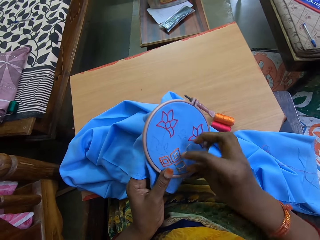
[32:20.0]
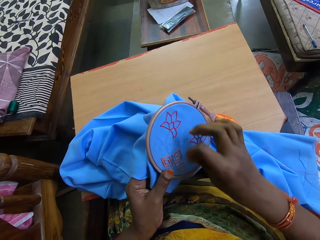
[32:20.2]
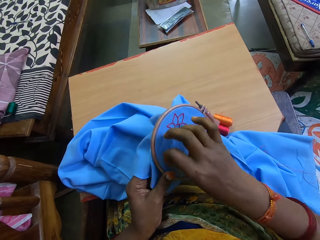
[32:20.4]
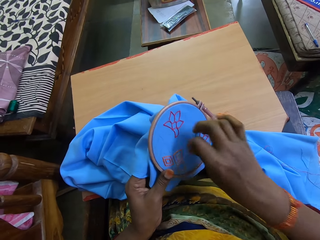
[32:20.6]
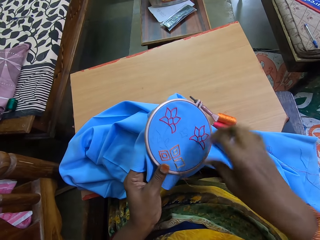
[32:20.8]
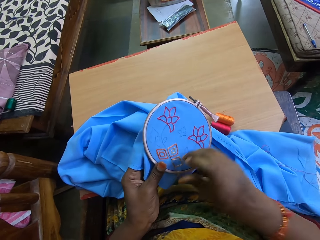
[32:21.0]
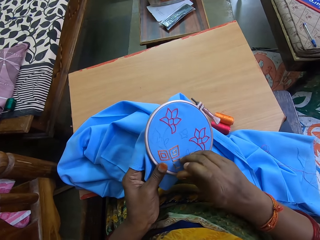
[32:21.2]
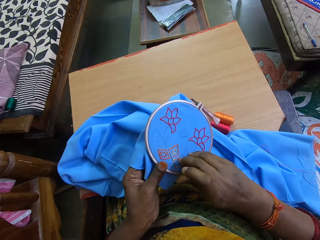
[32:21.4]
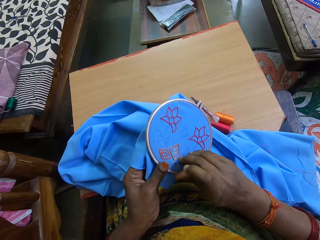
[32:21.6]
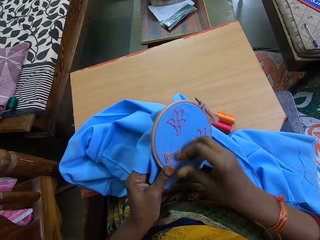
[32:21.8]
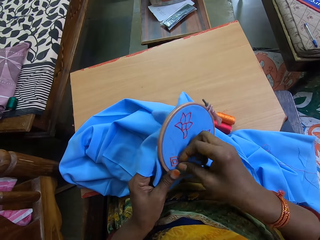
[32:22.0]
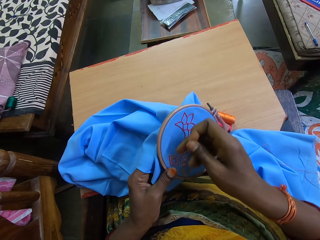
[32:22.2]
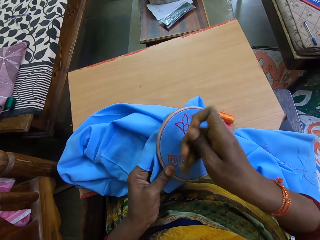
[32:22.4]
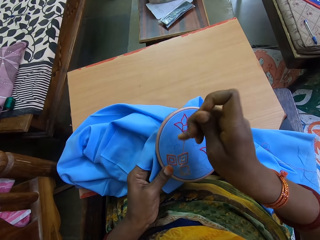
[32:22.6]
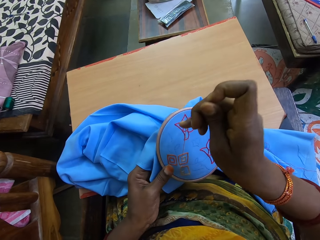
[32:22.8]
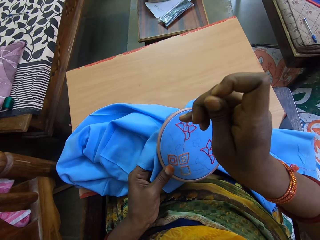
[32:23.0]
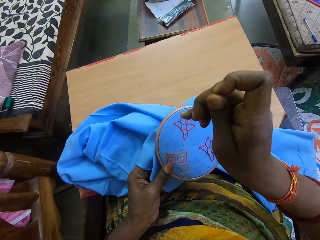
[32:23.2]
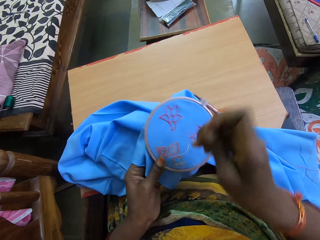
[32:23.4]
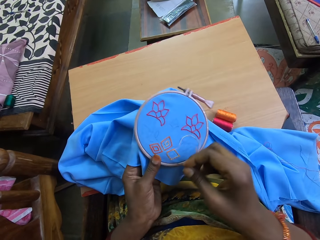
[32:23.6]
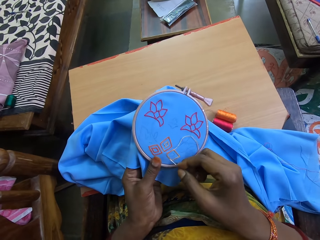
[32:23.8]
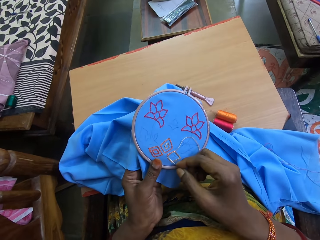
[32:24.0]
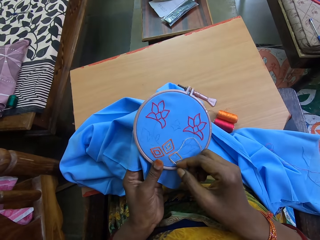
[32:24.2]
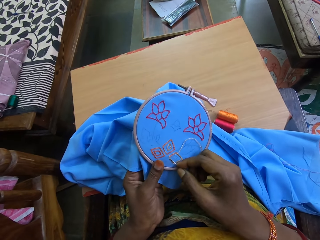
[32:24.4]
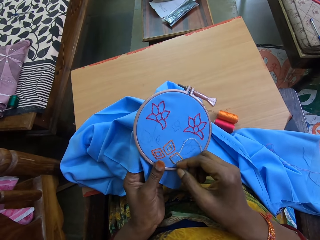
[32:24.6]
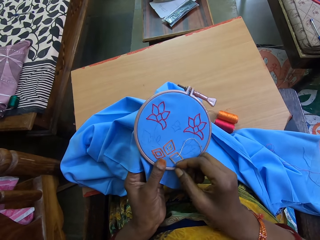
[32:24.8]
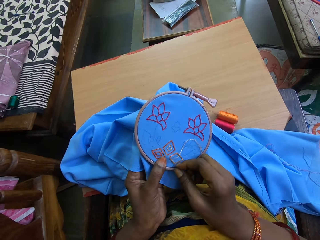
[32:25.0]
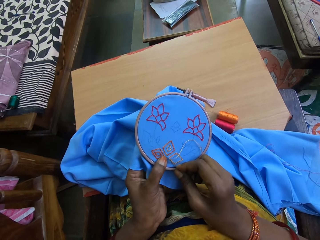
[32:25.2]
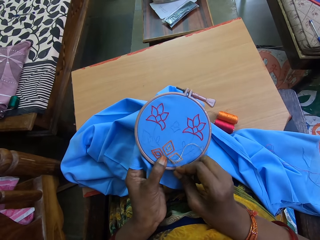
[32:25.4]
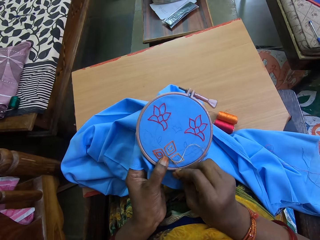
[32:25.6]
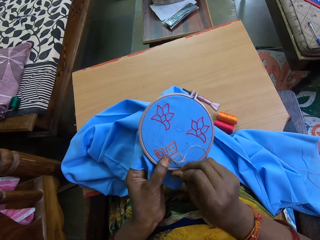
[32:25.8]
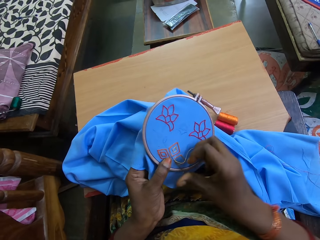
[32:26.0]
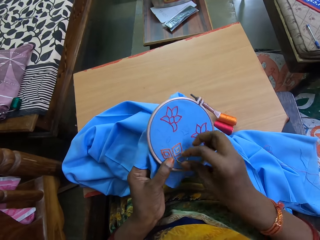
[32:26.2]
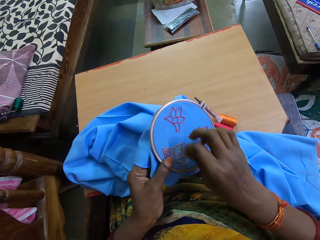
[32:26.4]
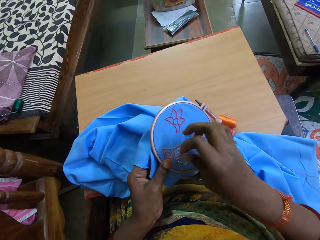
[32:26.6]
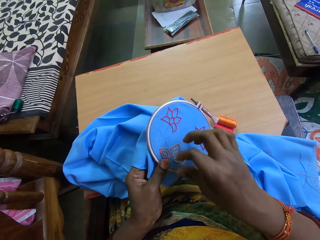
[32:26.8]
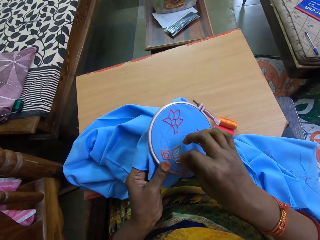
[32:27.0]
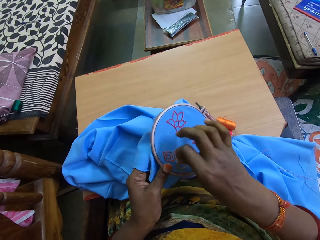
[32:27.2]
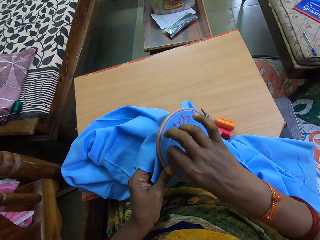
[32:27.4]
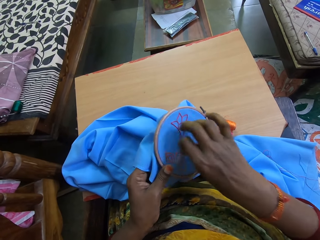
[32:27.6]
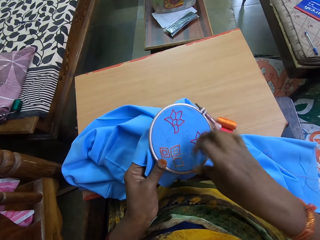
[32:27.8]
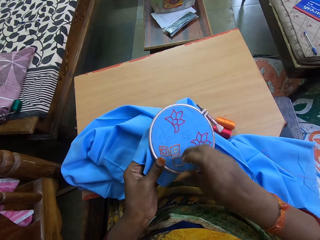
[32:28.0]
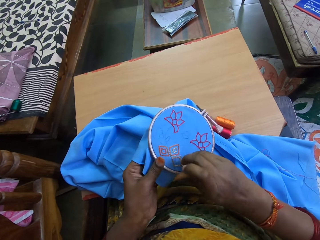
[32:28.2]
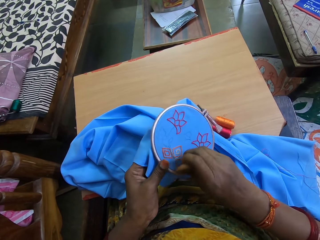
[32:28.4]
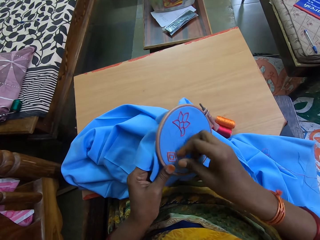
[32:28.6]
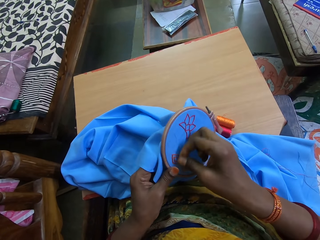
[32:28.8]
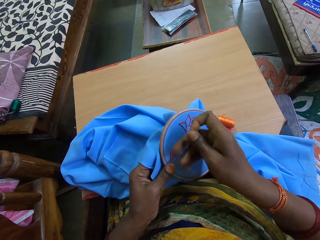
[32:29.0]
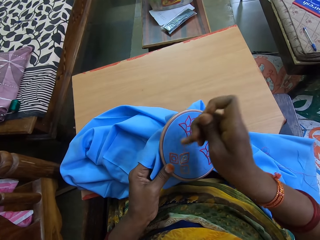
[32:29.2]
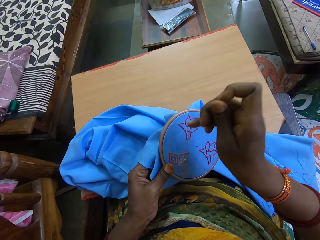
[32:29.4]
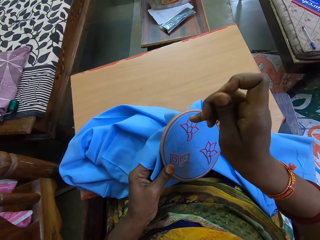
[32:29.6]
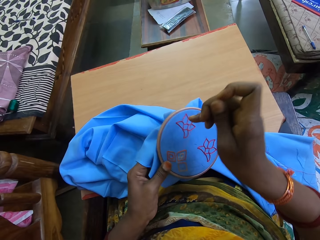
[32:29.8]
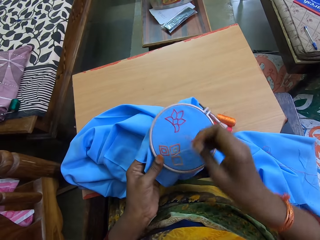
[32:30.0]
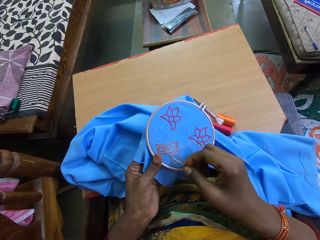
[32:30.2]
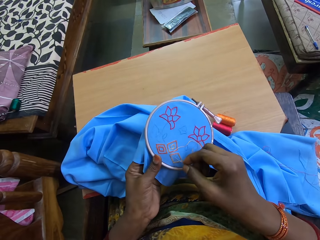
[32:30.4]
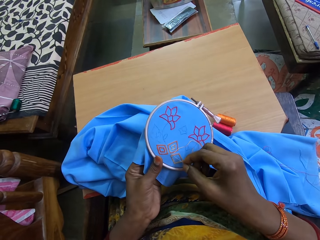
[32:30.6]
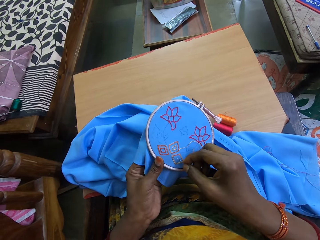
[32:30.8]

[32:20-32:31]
The camera wearer moves the sewing thread on the fabric with her right hand. She draws out the needle from the fabric in her left hand with her right hand. She inserts the needle in her right hand into the fabric in her left hand. She moves the sewing thread on the fabric with her right hand. She draws out the needle from the fabric in her left hand with her right hand.

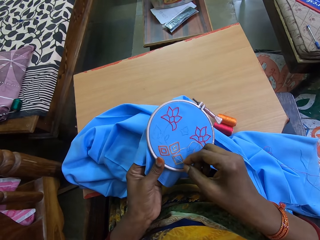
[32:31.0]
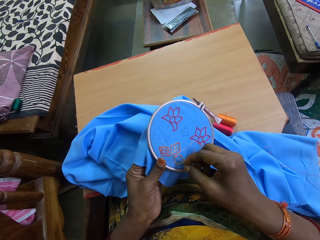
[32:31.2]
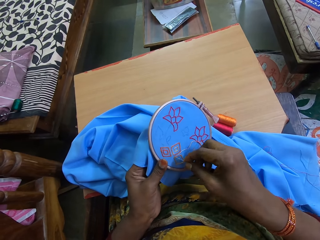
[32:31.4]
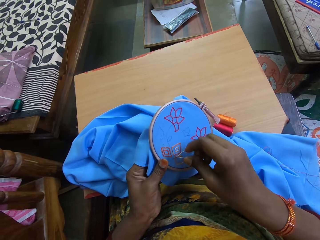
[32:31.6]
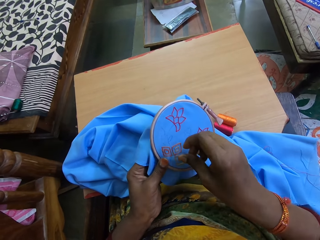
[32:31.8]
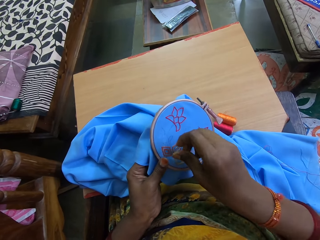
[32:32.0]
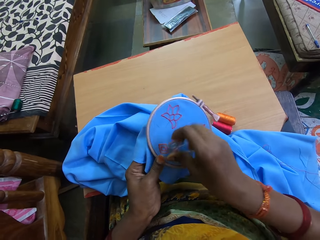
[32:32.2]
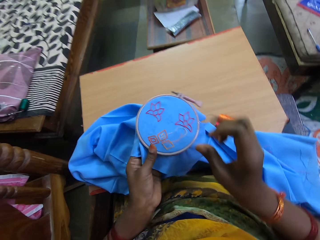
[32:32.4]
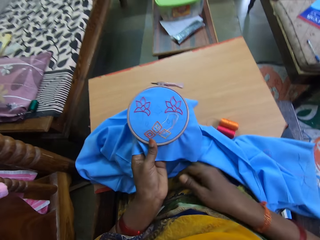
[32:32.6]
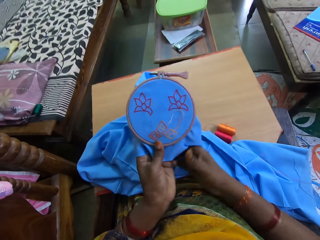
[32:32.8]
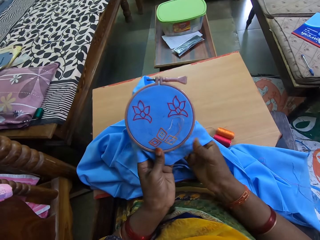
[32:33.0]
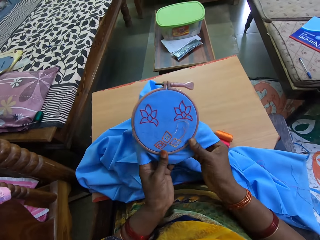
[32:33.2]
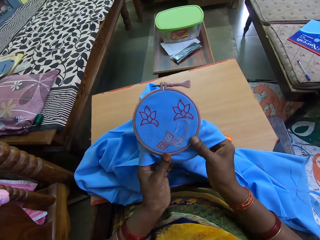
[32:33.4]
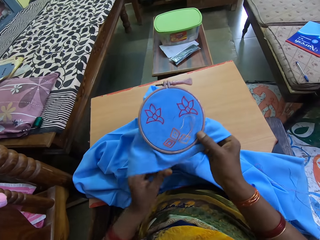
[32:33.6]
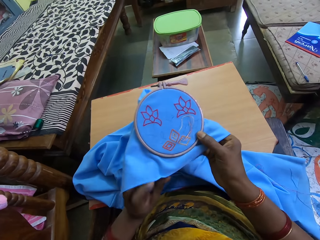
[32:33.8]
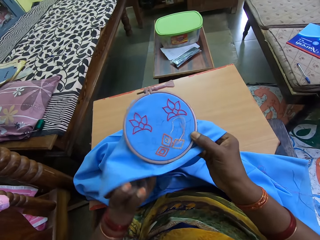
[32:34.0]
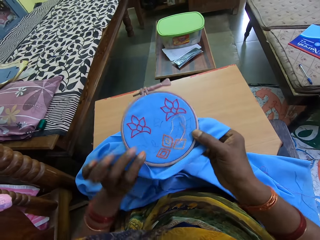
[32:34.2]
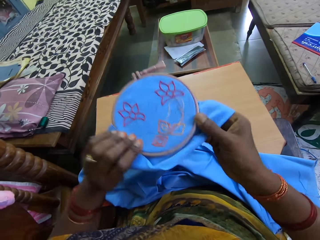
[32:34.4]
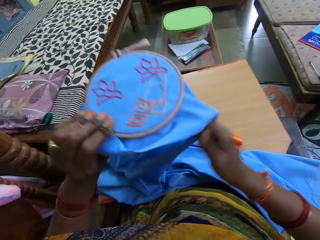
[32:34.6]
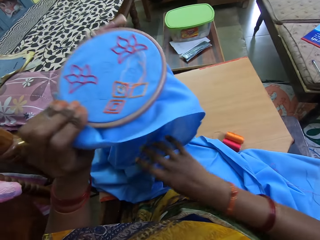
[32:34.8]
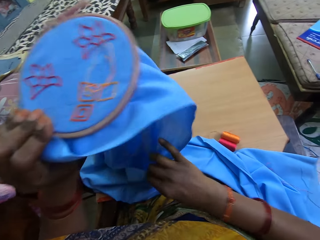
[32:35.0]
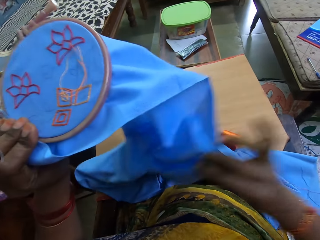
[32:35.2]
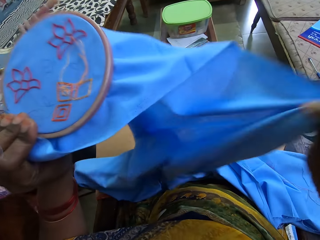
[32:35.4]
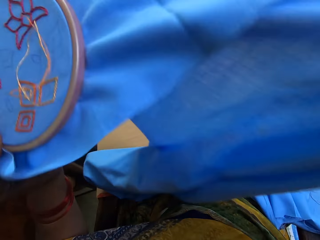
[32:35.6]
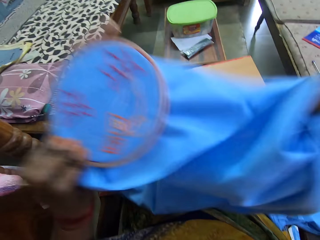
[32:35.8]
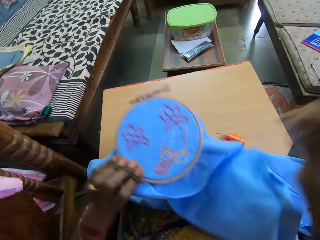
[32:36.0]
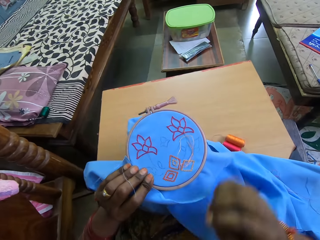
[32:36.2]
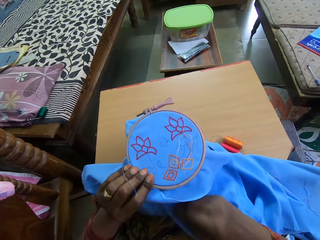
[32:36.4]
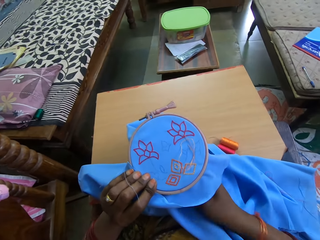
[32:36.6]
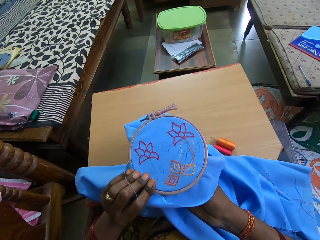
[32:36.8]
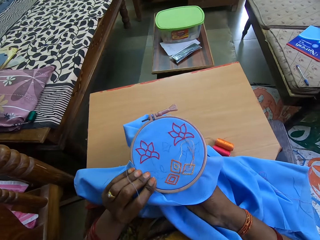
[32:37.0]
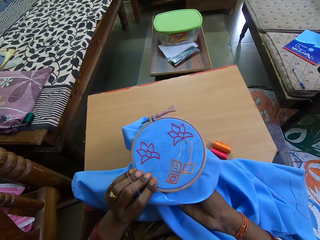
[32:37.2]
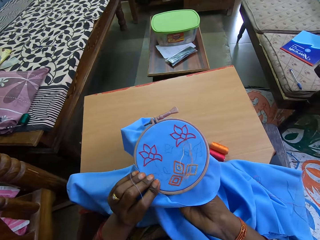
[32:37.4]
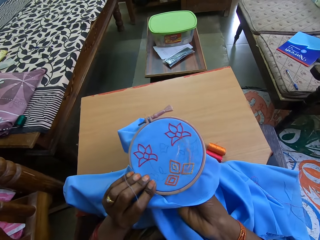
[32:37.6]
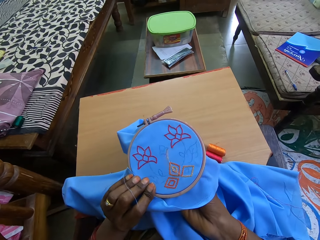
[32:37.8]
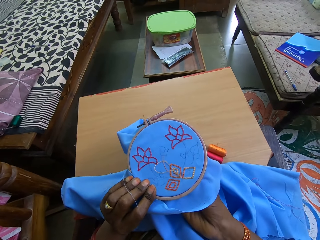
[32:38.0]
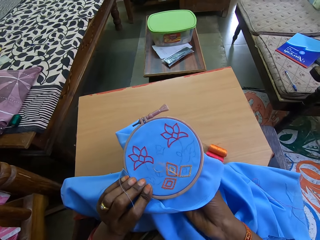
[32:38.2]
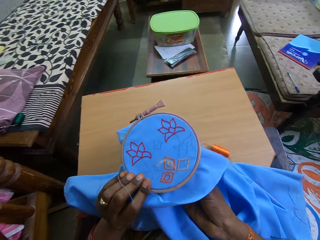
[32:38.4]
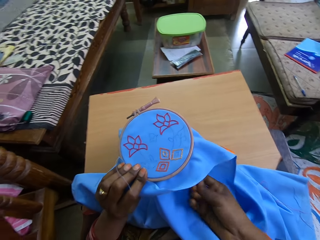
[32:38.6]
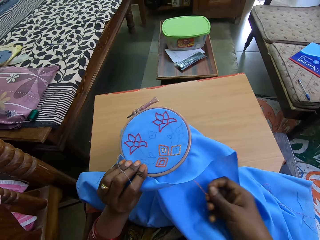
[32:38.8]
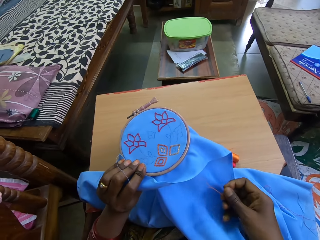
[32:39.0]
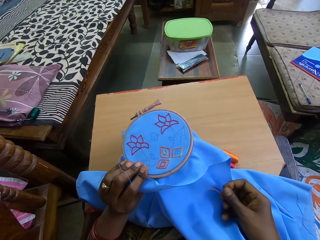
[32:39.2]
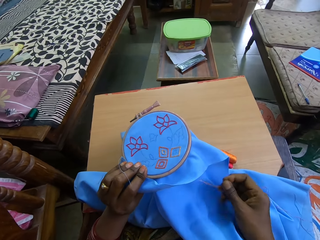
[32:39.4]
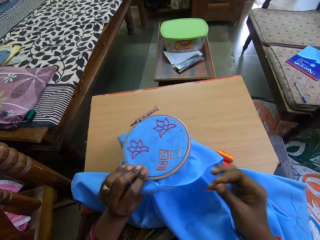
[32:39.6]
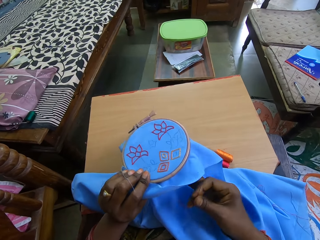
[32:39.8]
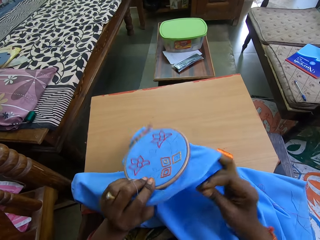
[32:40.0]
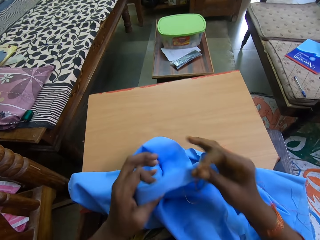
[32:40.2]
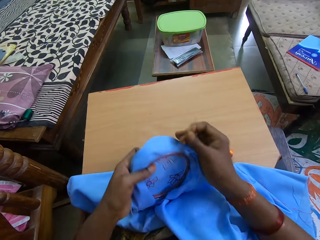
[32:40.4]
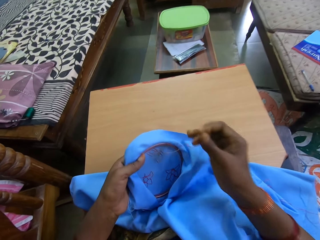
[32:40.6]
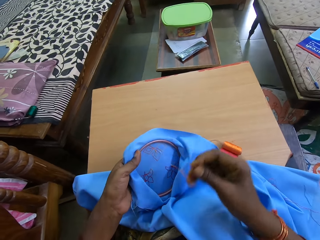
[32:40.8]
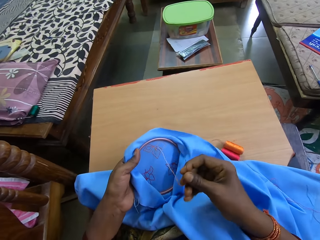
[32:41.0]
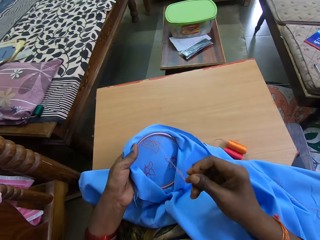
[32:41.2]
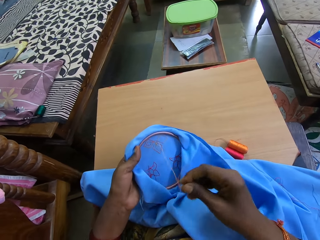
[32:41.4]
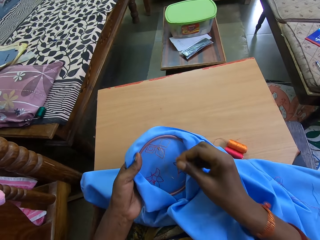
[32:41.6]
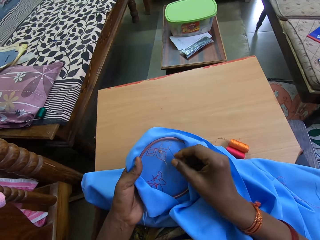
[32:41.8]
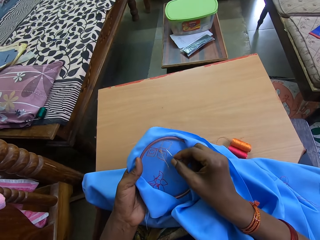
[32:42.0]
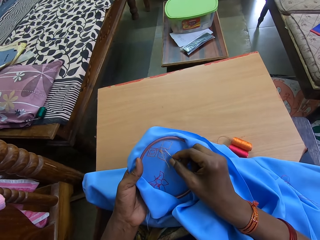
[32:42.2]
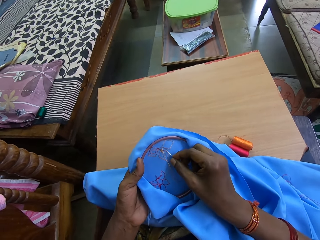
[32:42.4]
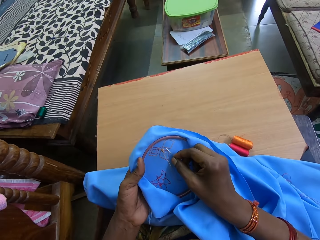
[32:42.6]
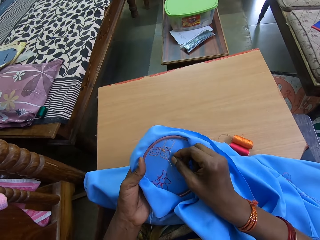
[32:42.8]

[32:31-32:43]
The camera wearer inserts the needle in her right hand into the fabric in her left hand. She raises the fabric with her left hand. She knits the fabric. She pulls the needle under the fabric with her right hand. She turns the fabric with her left hand.
